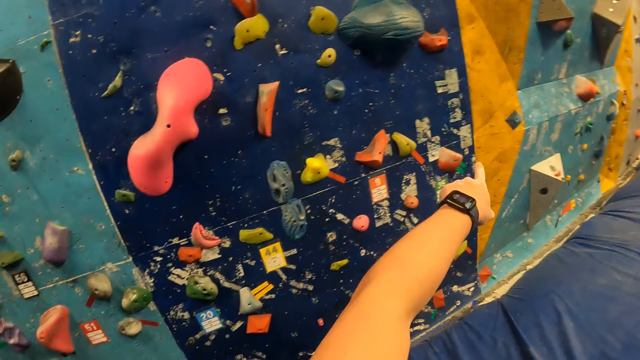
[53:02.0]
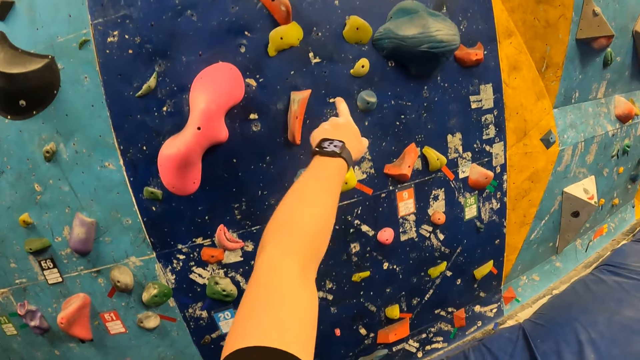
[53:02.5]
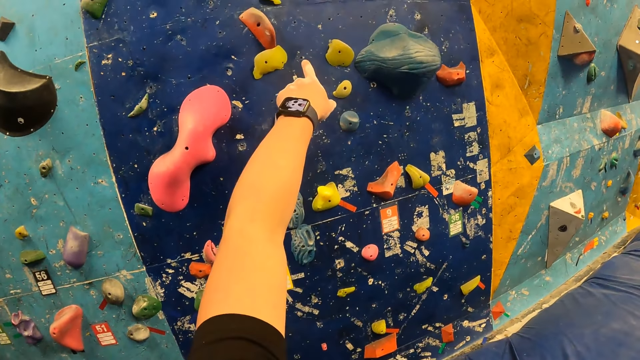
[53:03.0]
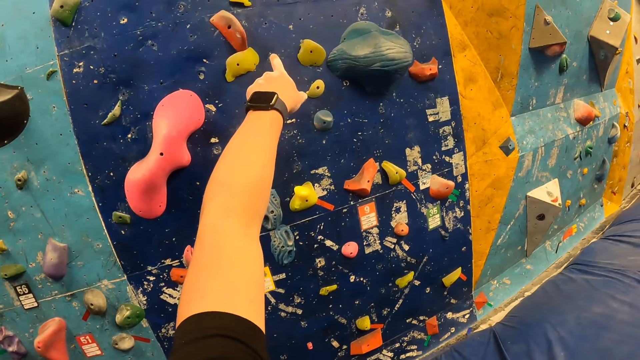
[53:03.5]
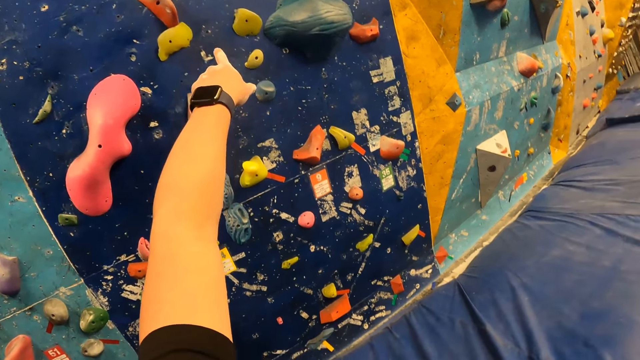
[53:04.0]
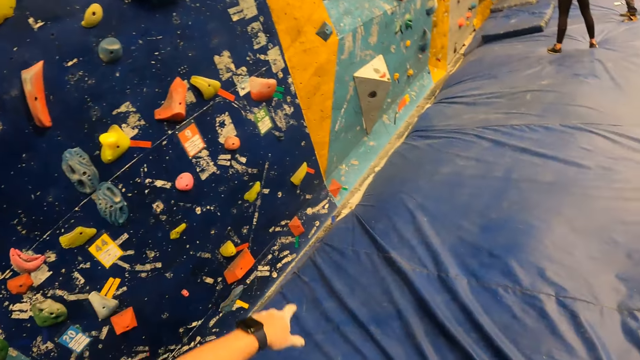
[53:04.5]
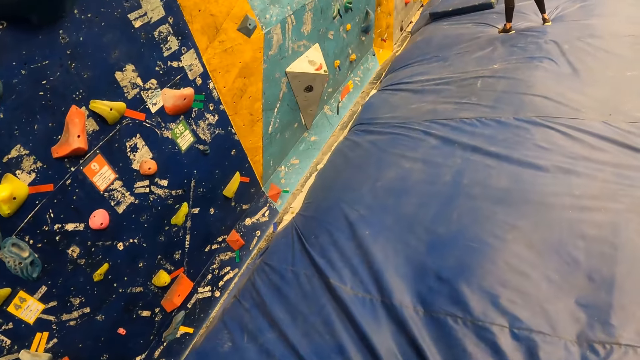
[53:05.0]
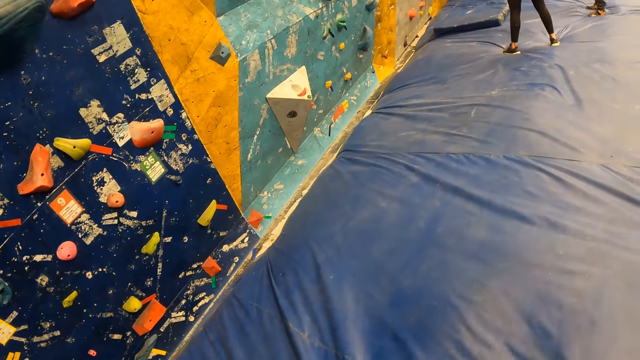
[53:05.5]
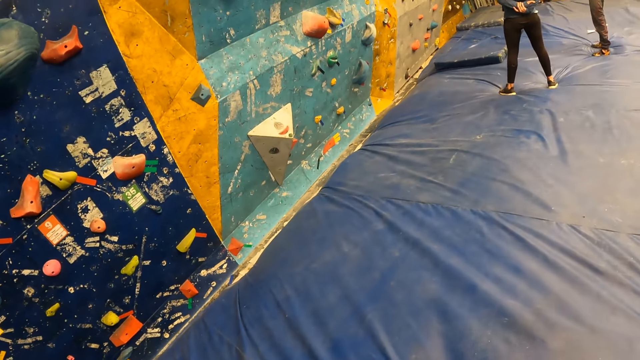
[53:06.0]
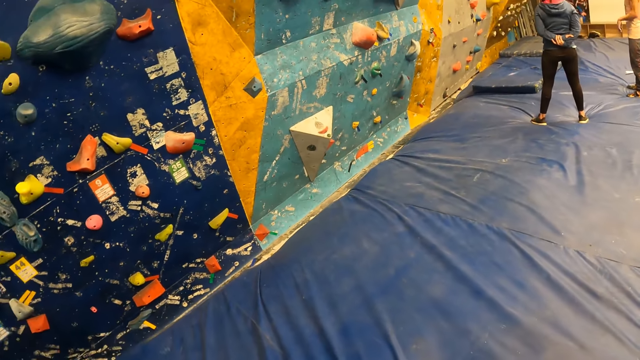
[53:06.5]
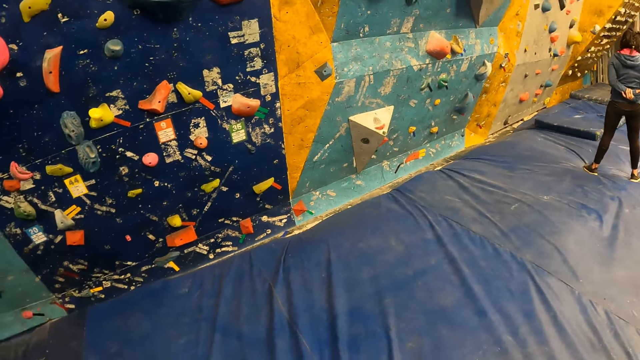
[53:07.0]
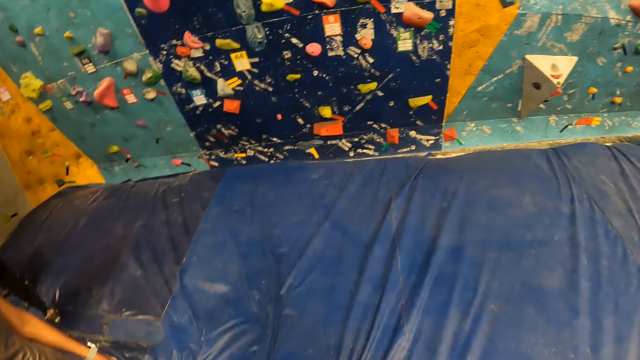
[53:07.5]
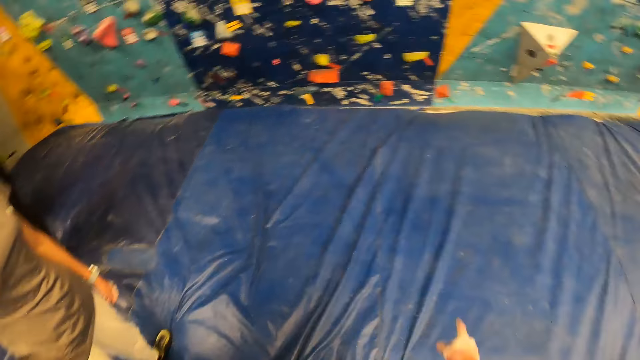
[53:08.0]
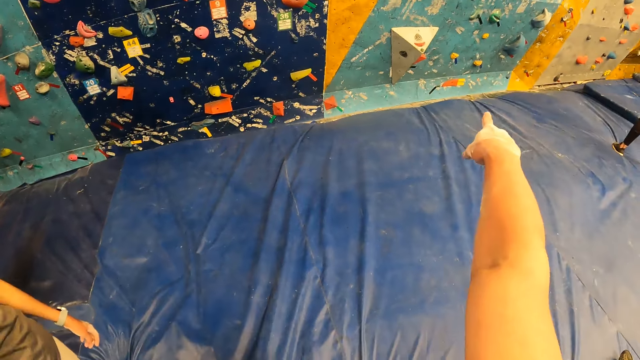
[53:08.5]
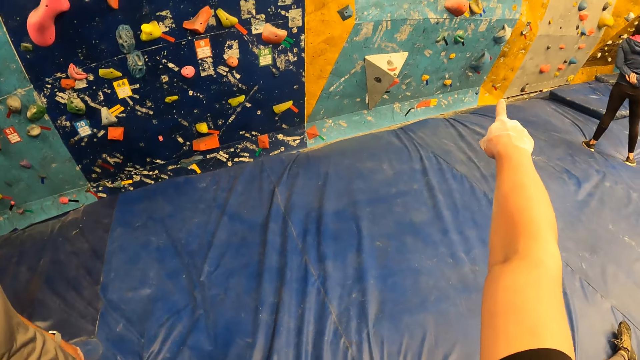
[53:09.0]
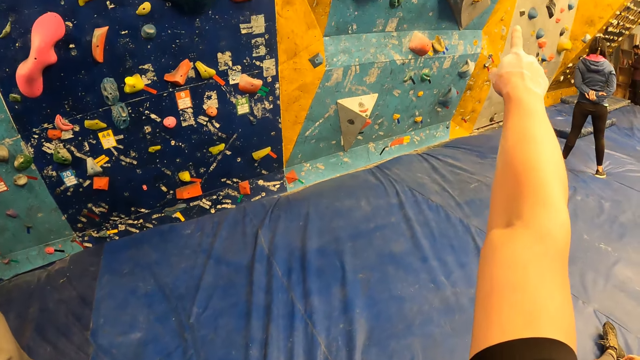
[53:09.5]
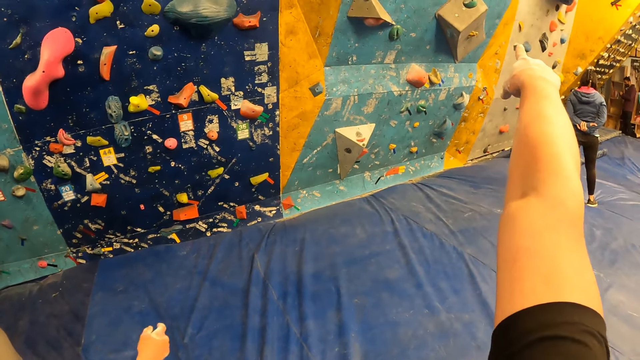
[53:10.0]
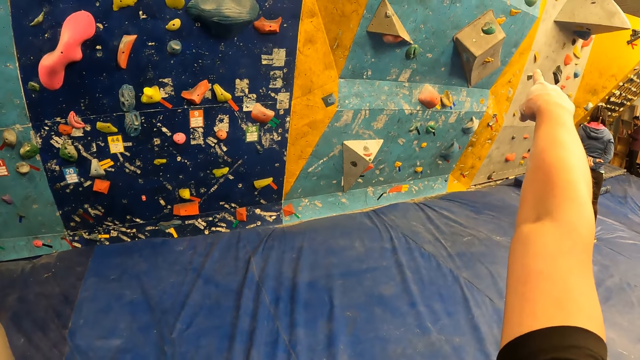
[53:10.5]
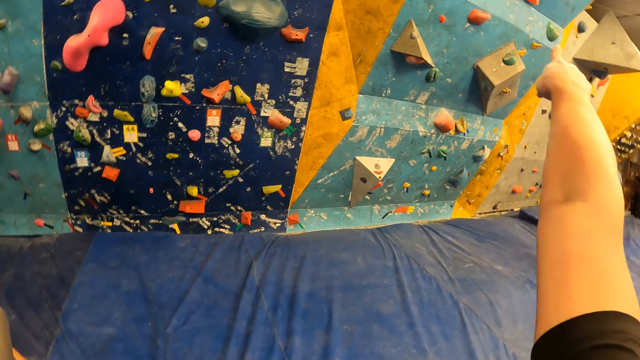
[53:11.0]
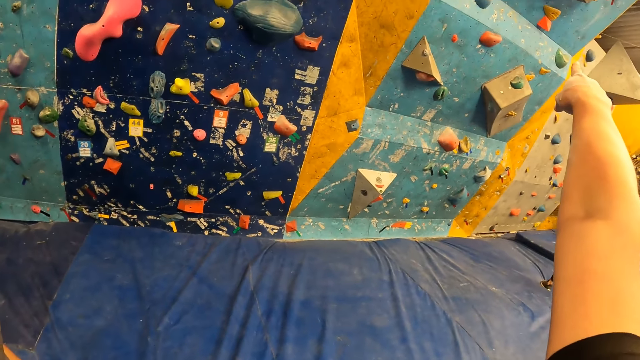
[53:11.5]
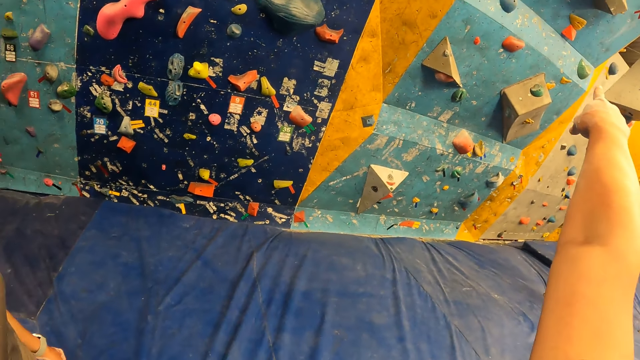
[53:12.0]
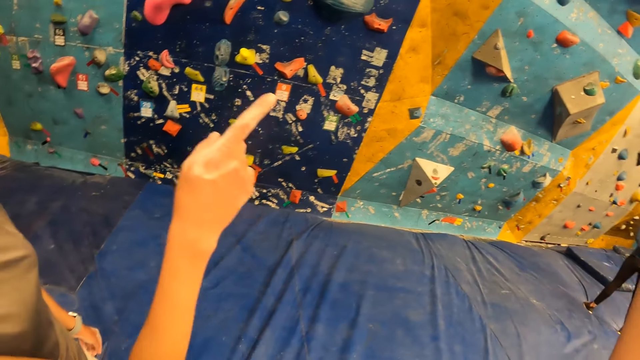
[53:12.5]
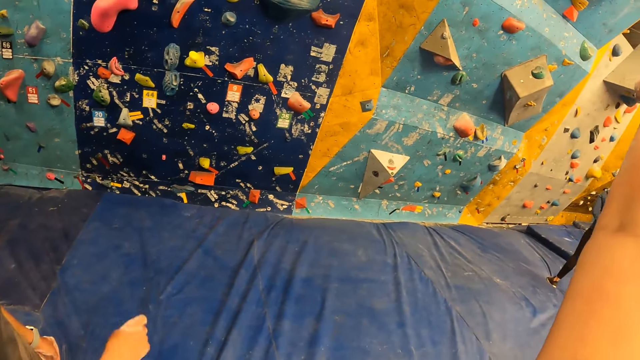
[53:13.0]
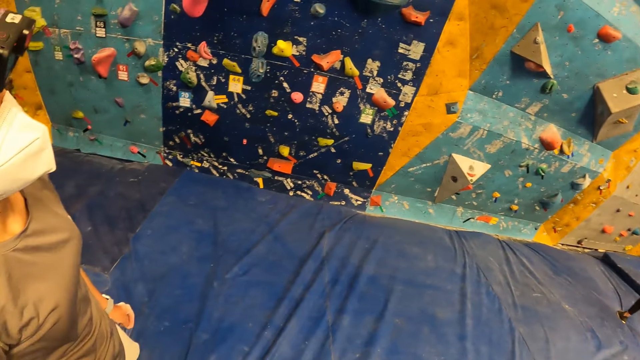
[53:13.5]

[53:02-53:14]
The camera wearer looks around. He points at the rock wall with his right hand. He talks to a woman.

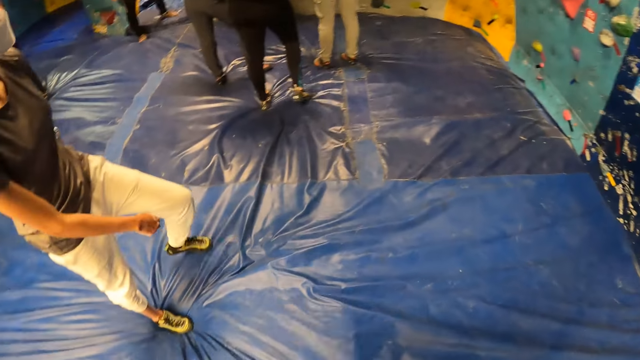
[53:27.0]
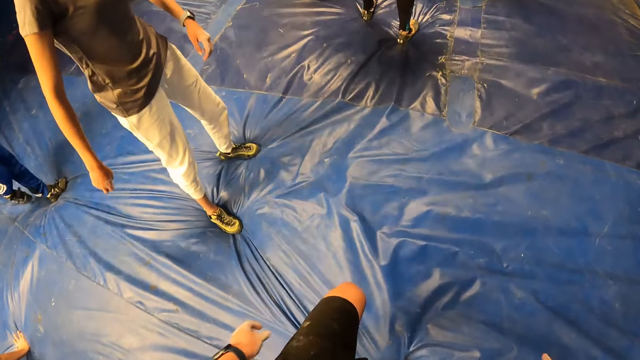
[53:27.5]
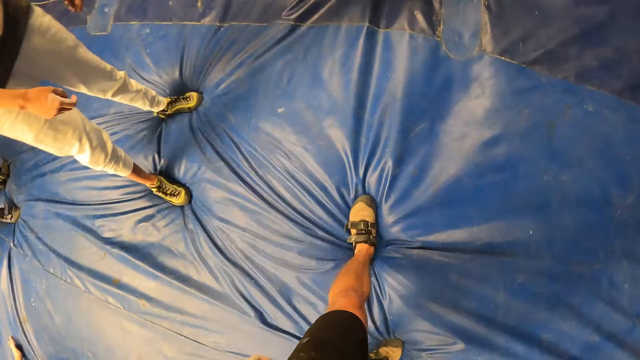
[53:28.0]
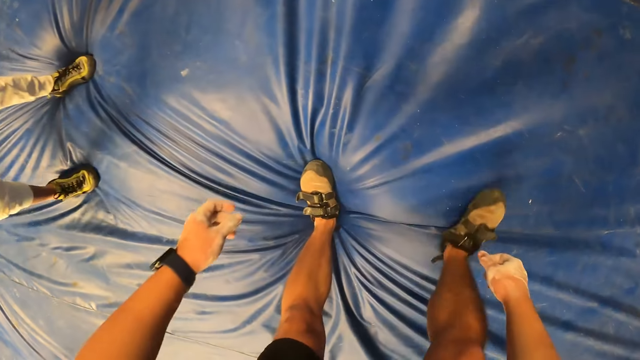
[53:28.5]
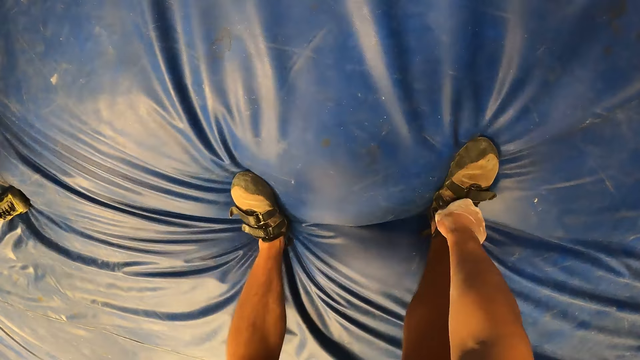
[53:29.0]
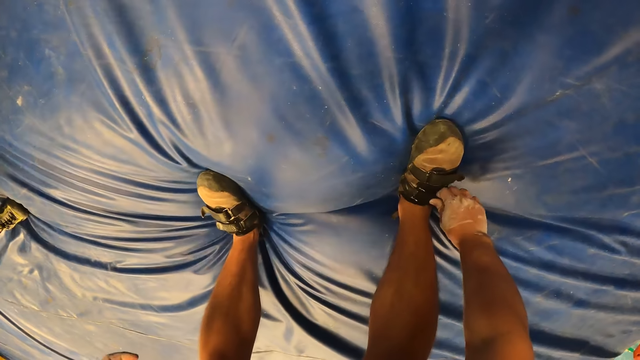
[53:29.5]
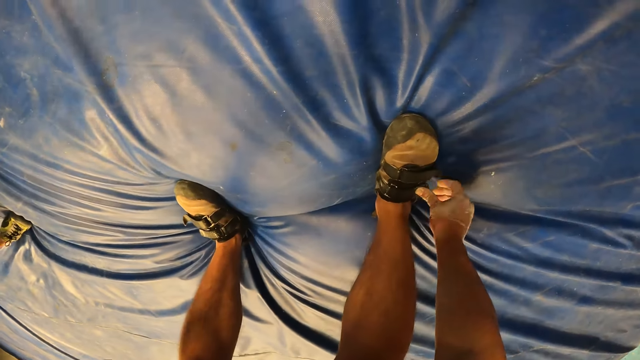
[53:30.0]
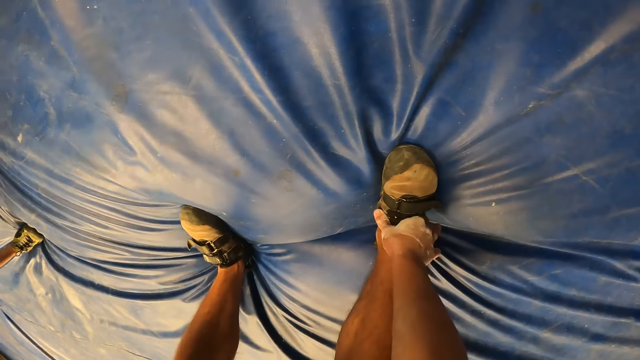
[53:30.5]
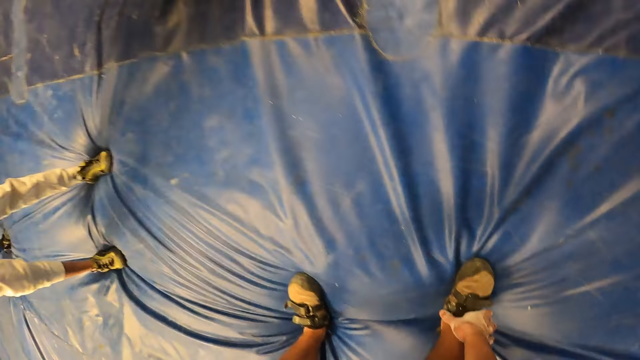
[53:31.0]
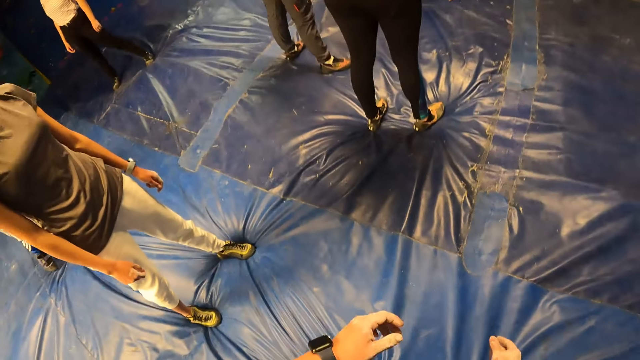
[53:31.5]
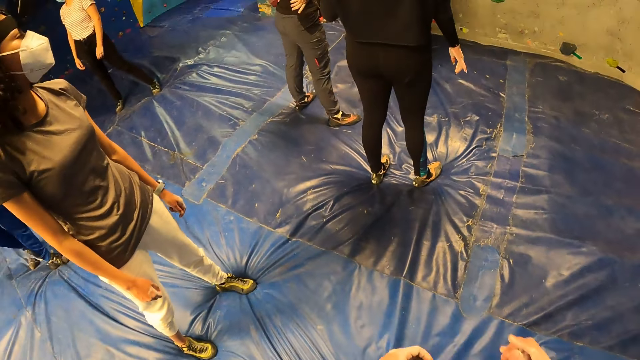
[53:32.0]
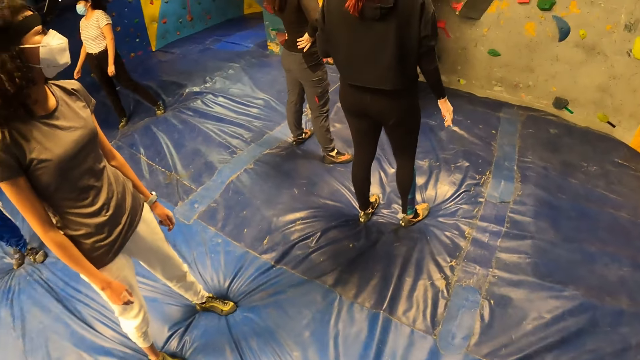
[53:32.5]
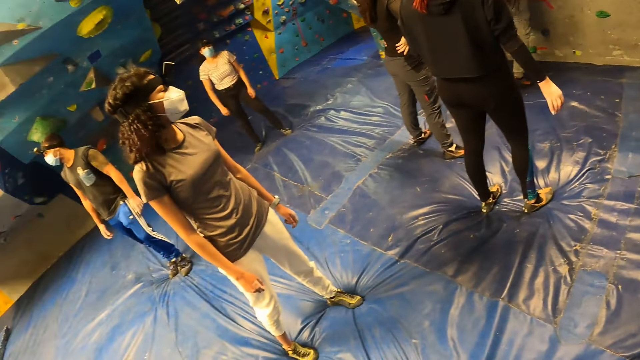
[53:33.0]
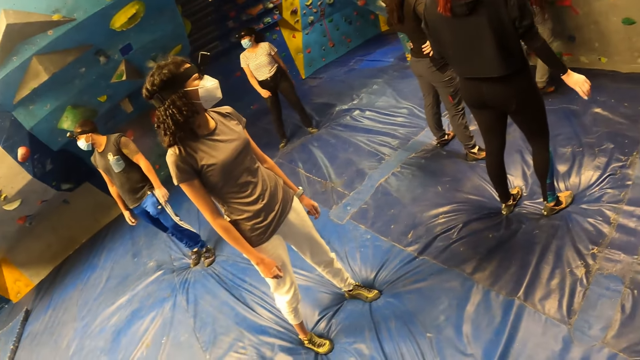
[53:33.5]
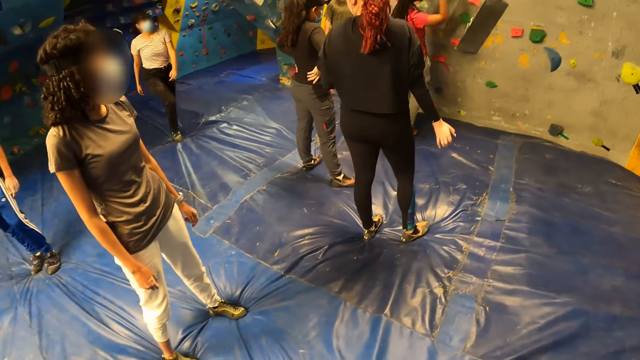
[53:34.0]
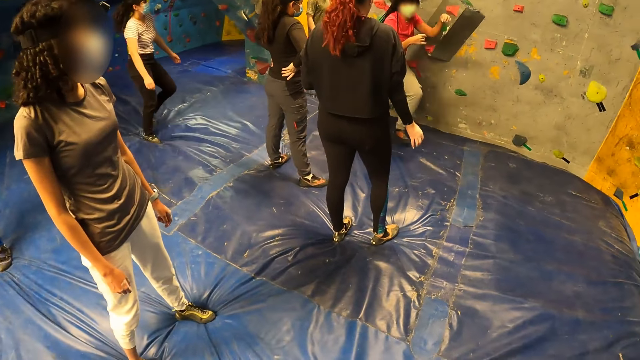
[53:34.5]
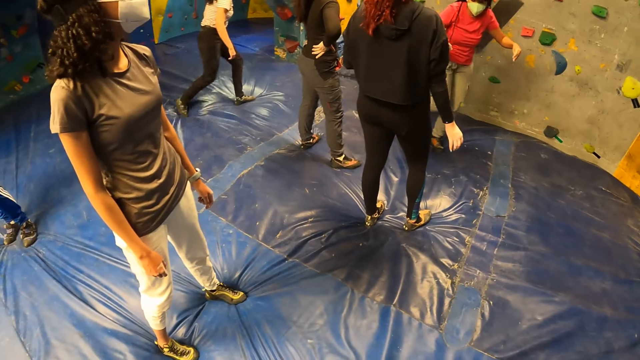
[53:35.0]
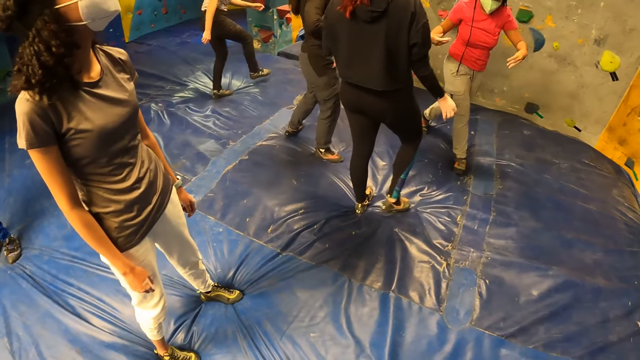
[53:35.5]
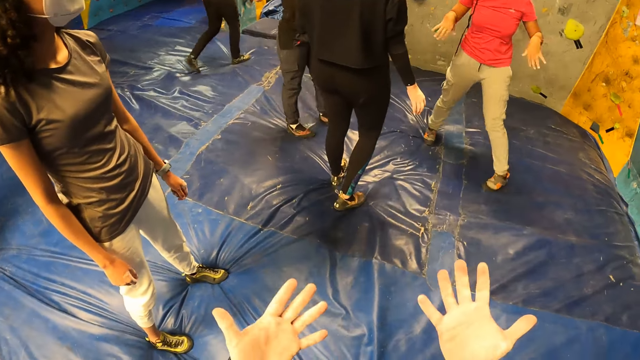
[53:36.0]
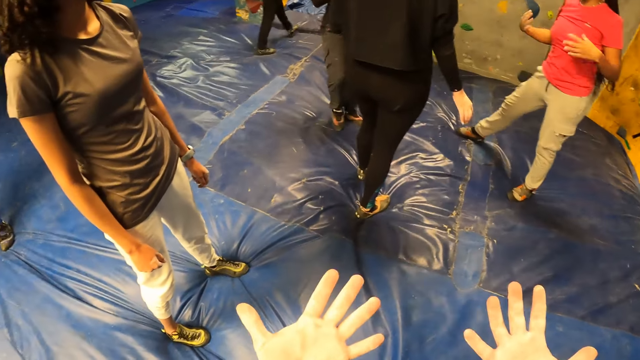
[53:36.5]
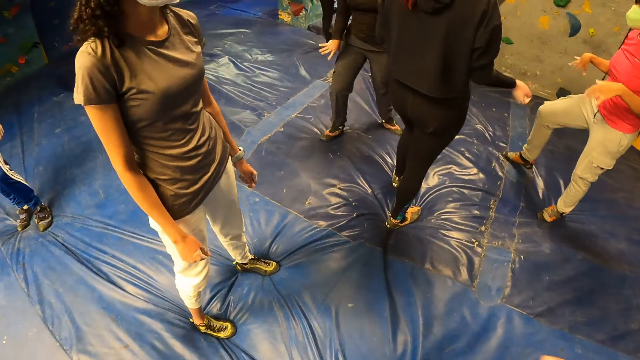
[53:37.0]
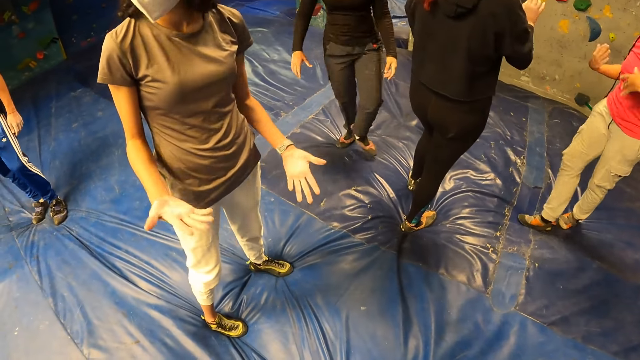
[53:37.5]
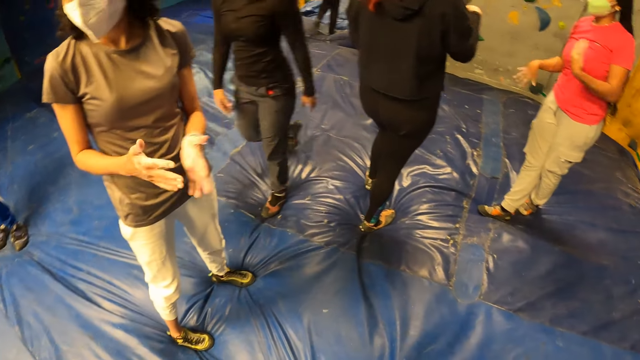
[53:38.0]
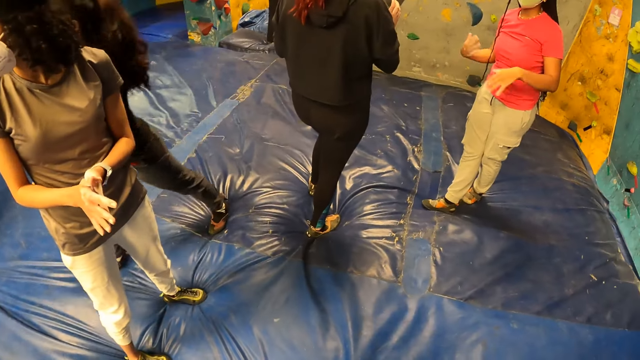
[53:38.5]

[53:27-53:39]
The camera wearer fastens the shoes. He adjusts the shoe on his right leg with his right hand. He looks around. He talks to a woman. He stretches both hands forward.
